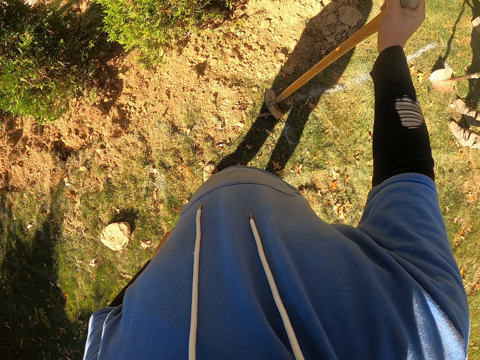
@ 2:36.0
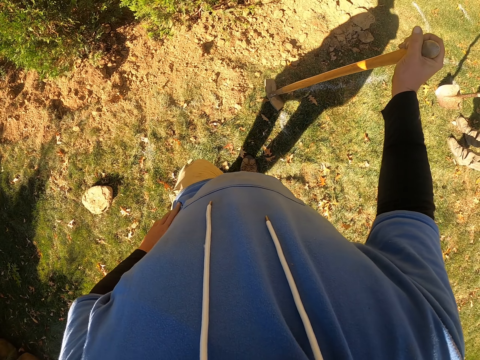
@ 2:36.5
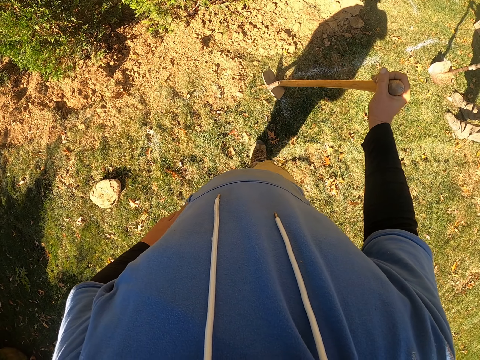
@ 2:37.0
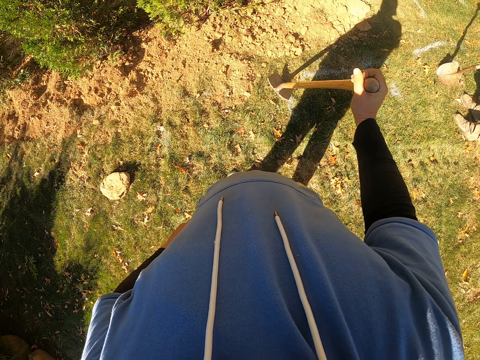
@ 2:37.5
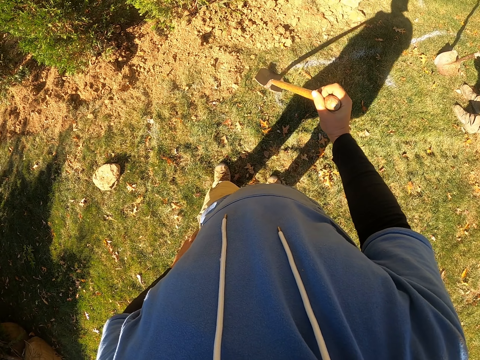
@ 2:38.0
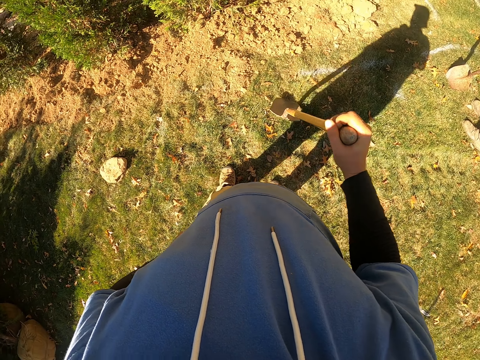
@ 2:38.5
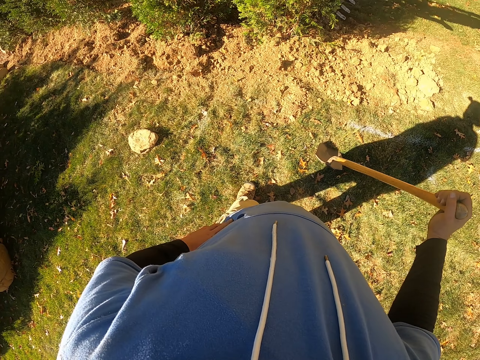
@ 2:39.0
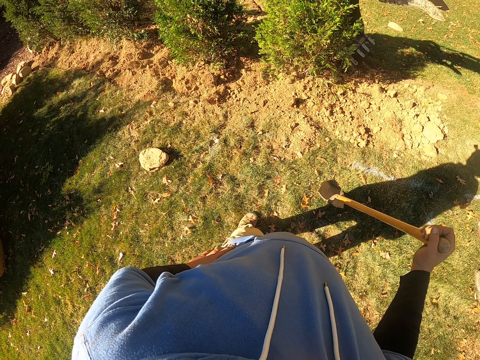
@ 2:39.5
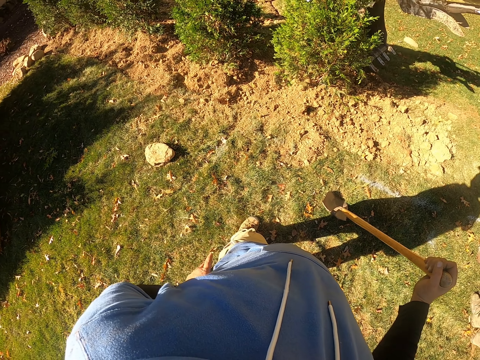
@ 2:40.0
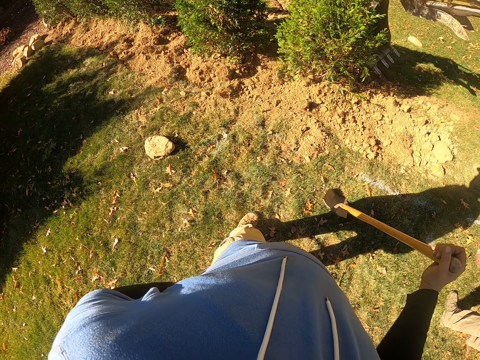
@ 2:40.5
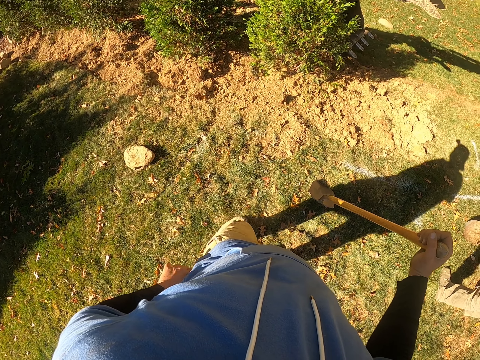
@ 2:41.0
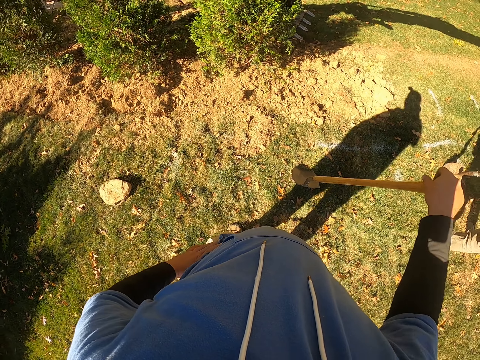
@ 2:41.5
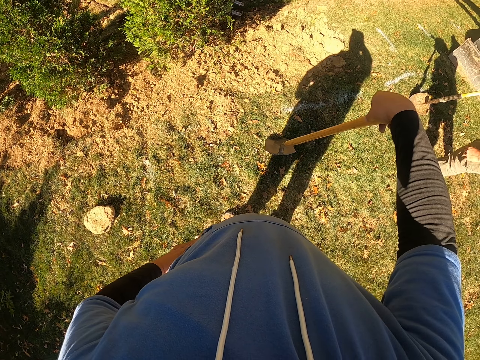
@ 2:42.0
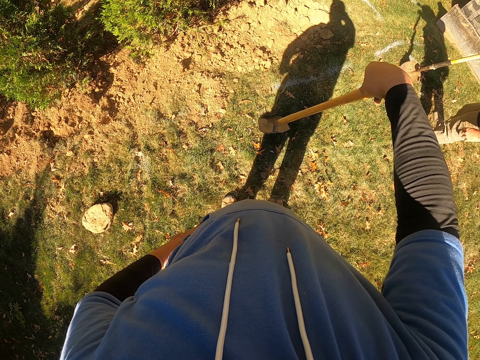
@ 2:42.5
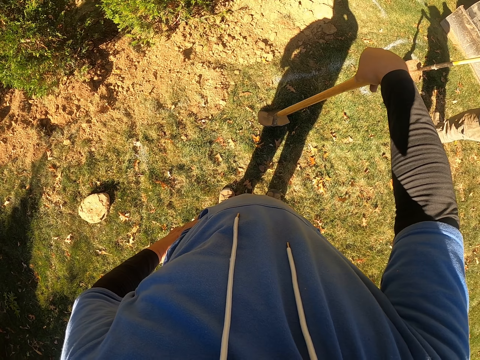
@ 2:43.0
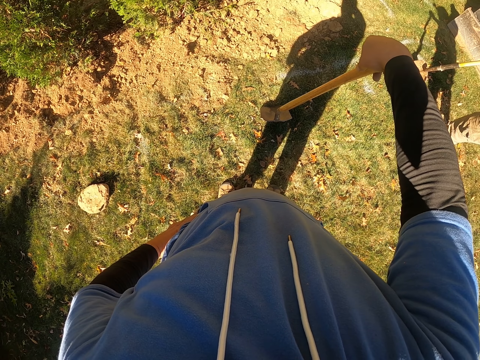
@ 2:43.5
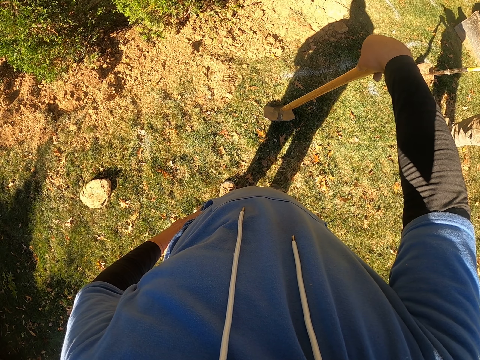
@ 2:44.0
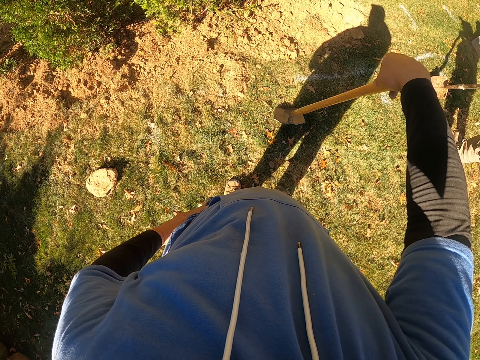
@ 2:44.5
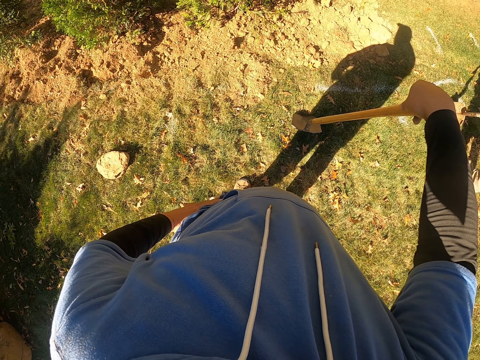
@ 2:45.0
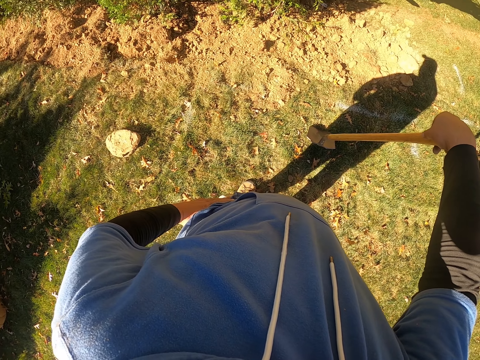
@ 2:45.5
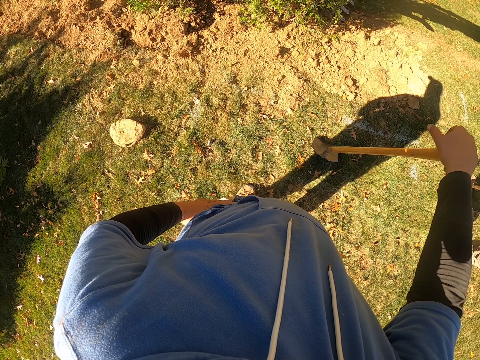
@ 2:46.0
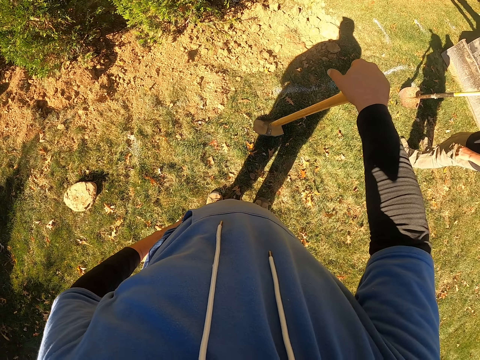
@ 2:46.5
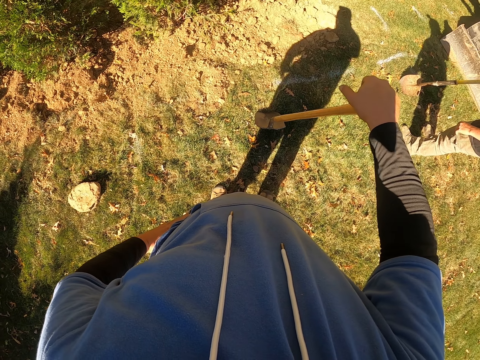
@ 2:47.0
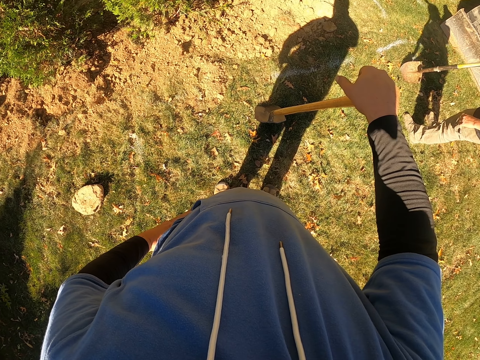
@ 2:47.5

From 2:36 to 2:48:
The camera wearer looks around.

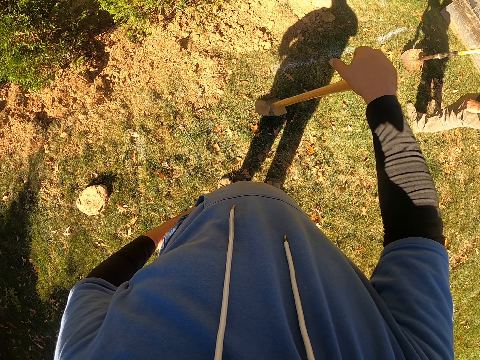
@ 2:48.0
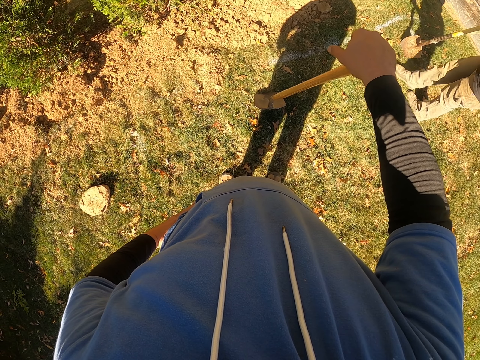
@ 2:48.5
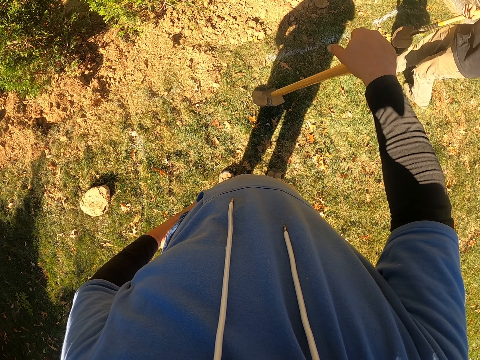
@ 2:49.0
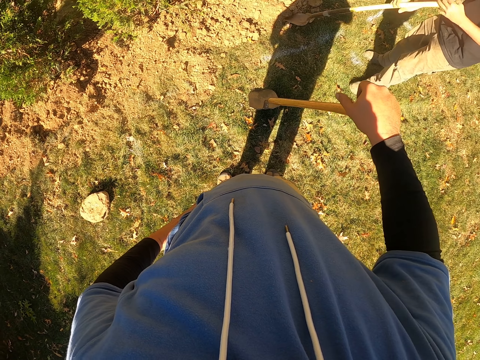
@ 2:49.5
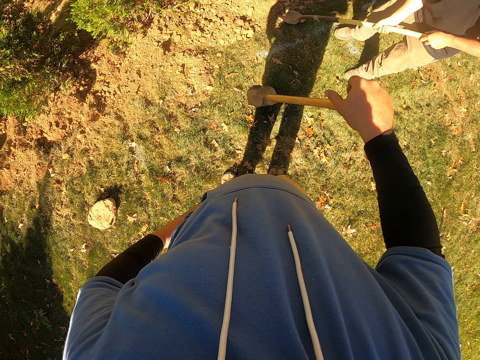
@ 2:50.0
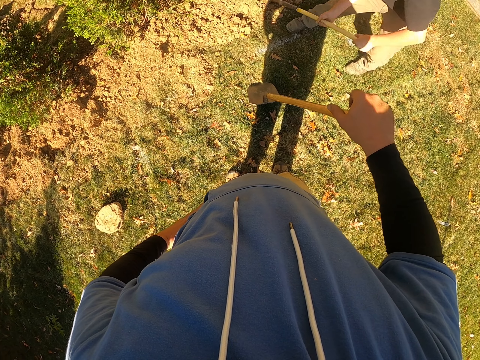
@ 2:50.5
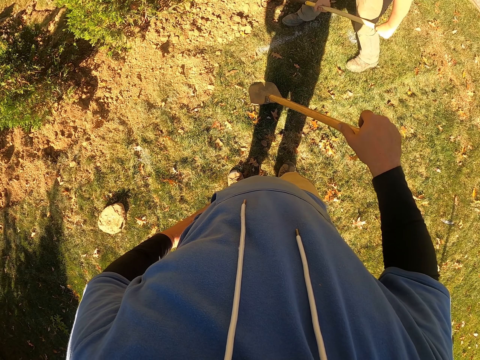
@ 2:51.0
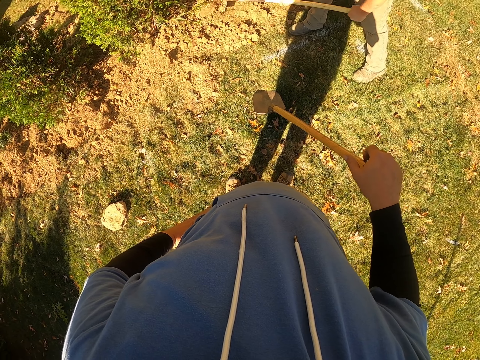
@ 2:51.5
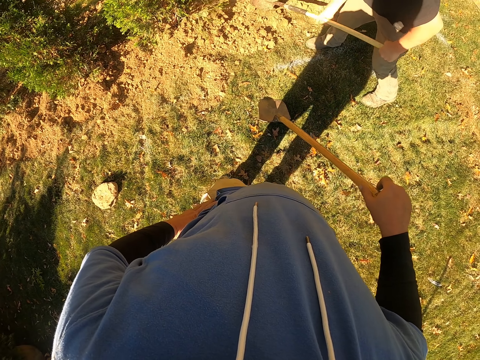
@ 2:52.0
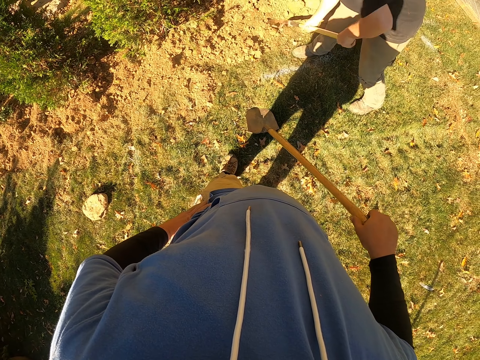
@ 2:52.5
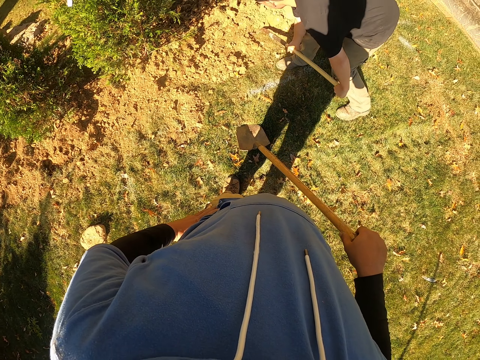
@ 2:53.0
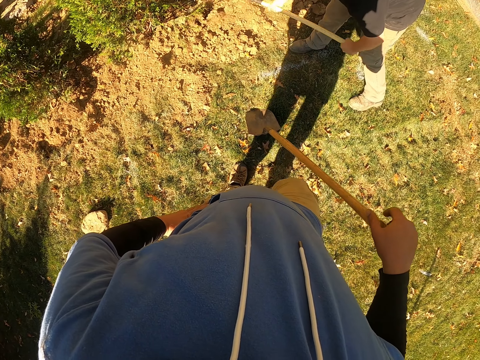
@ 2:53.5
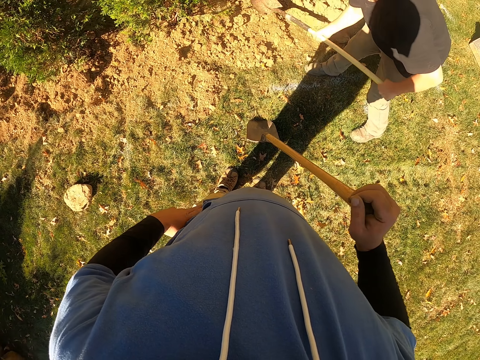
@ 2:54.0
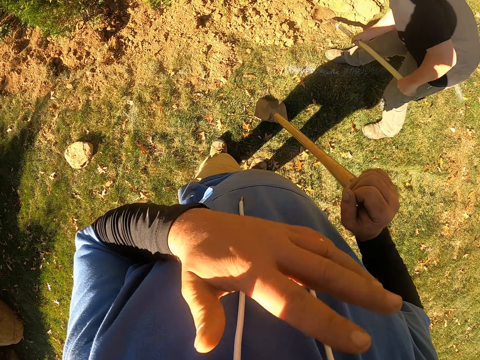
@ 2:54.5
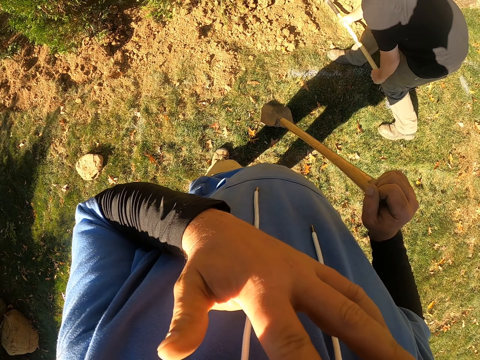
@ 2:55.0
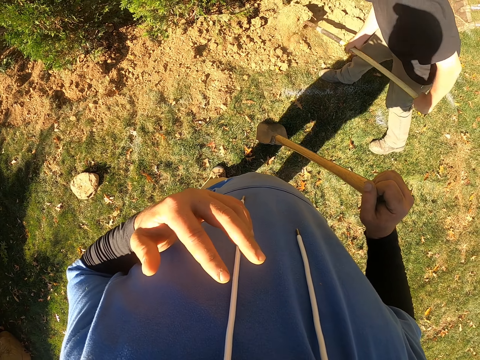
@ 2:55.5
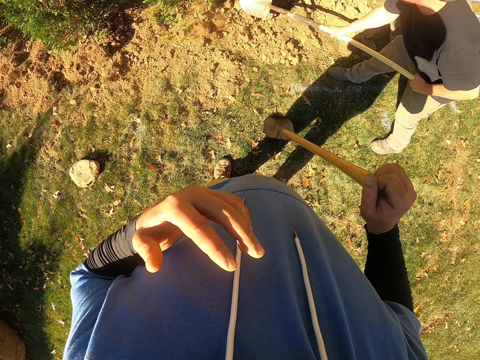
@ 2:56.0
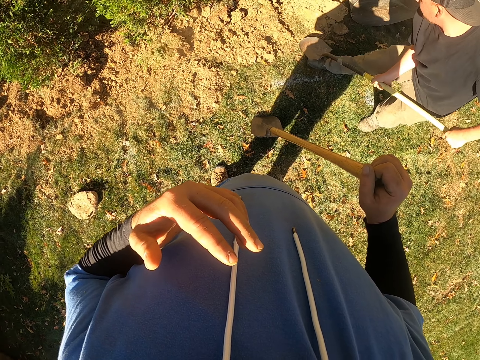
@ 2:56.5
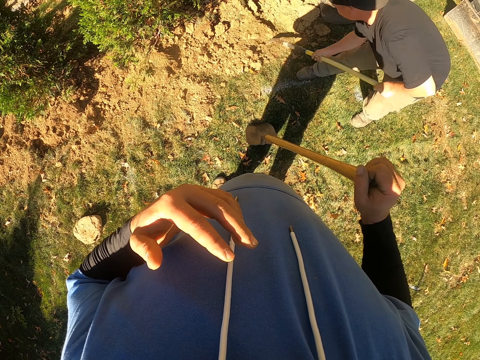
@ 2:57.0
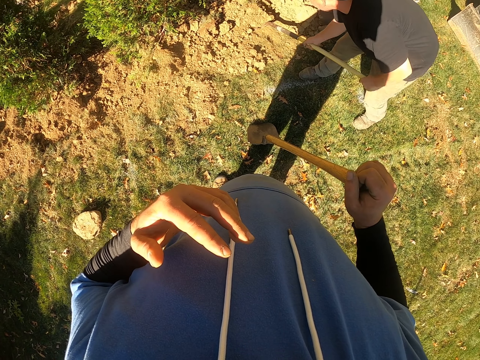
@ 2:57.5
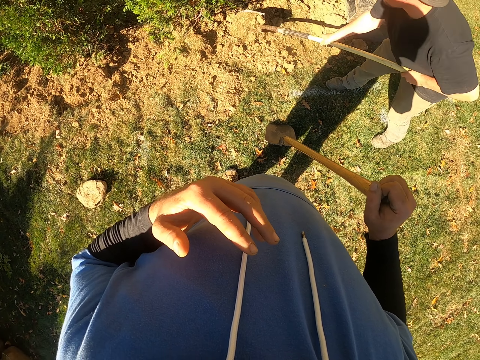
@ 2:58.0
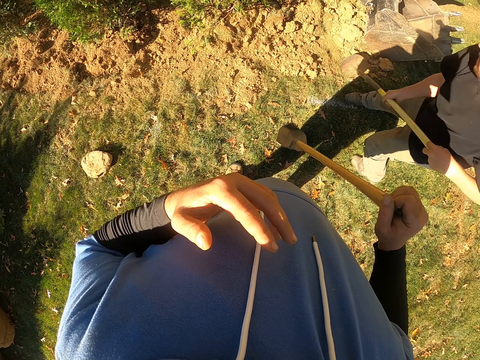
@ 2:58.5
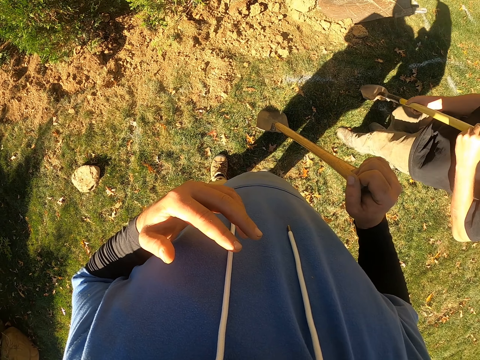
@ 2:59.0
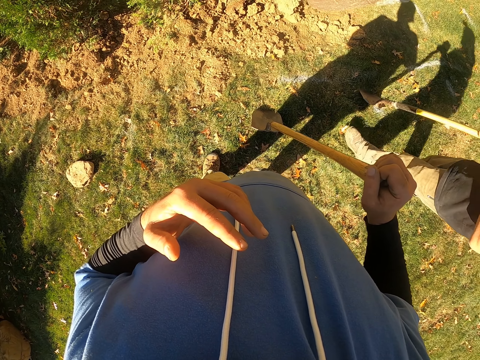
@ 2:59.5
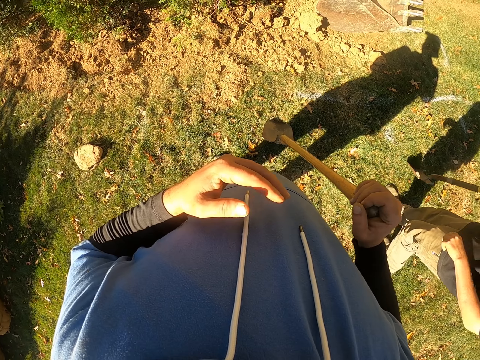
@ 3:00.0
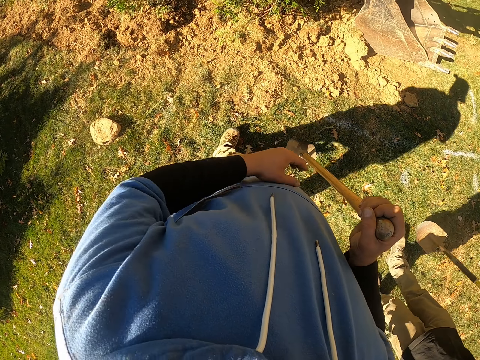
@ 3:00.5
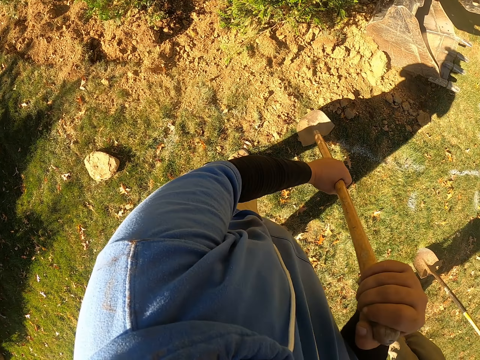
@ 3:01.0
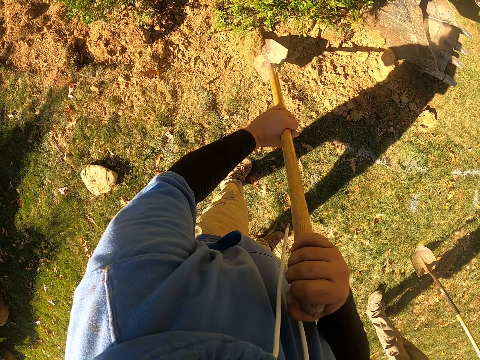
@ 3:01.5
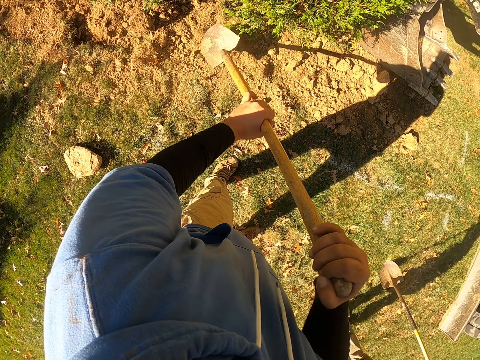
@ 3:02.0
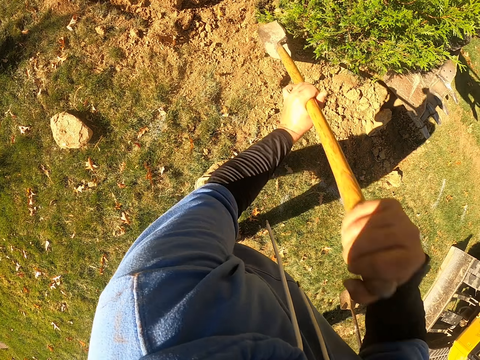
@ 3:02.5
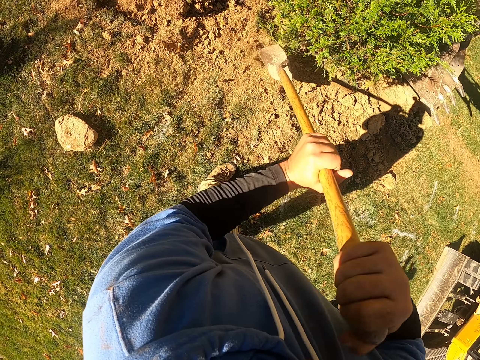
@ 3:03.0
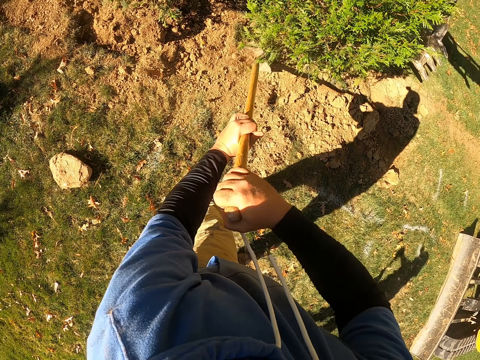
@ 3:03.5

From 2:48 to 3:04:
The man walks, digs the soil, moves the soil, and digs the soil. He digs the soil again. The camera wearer lifts the hand. The man moves the soil, digs the soil, moves the soil, and walks. The camera wearer moves the soil. They scoop the sand.
